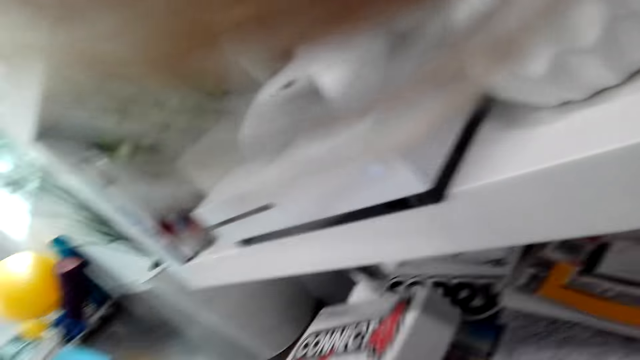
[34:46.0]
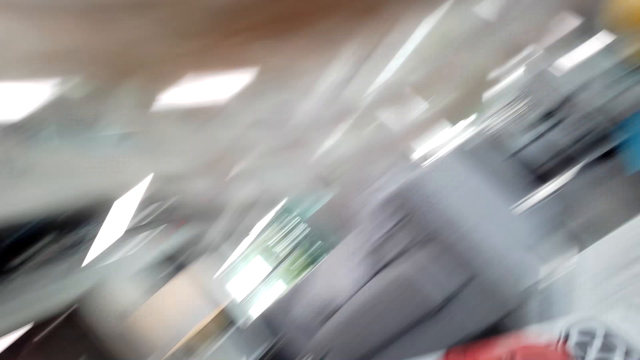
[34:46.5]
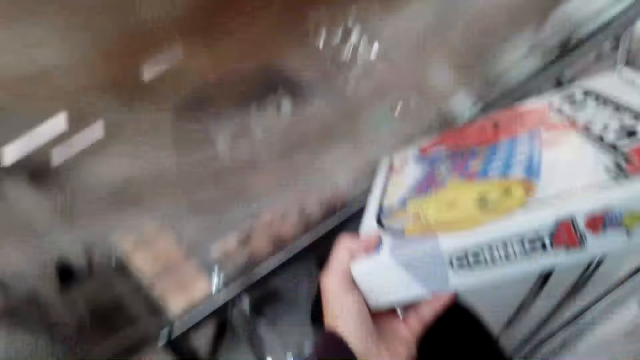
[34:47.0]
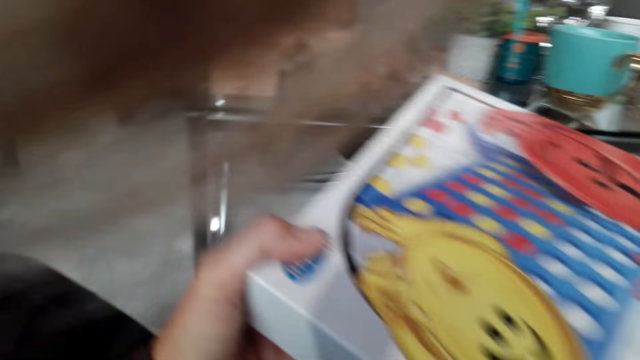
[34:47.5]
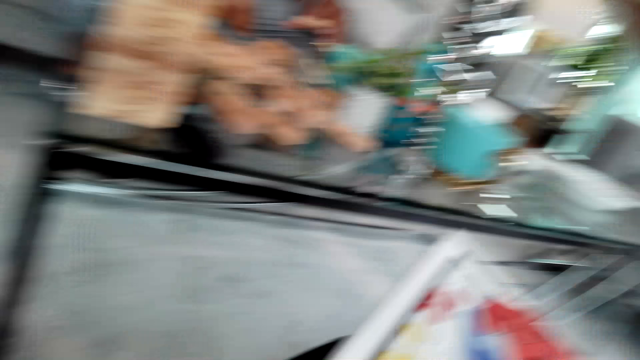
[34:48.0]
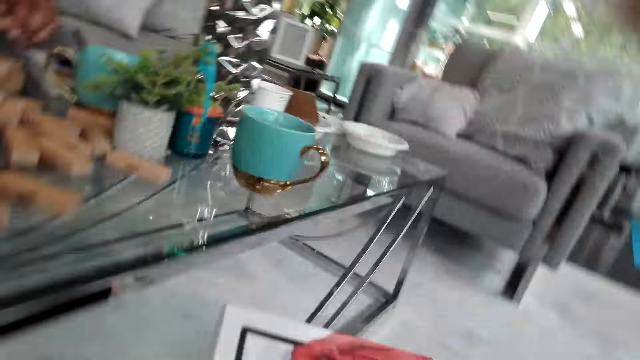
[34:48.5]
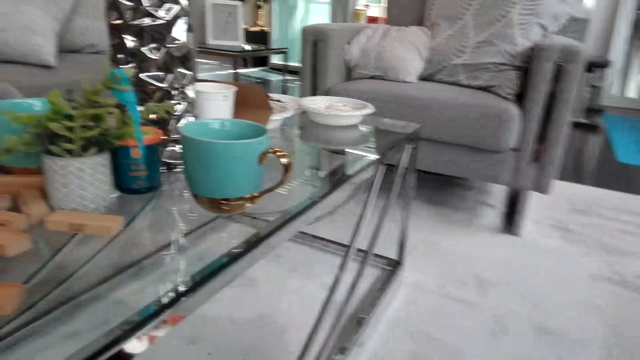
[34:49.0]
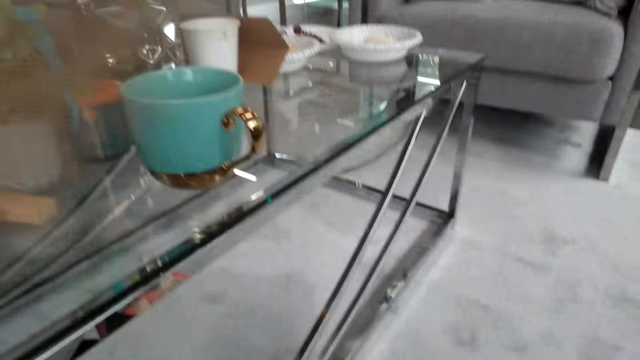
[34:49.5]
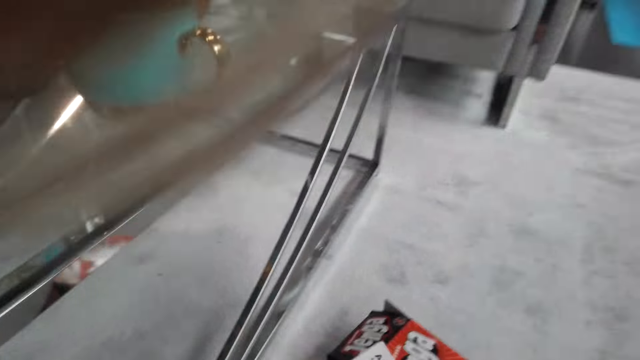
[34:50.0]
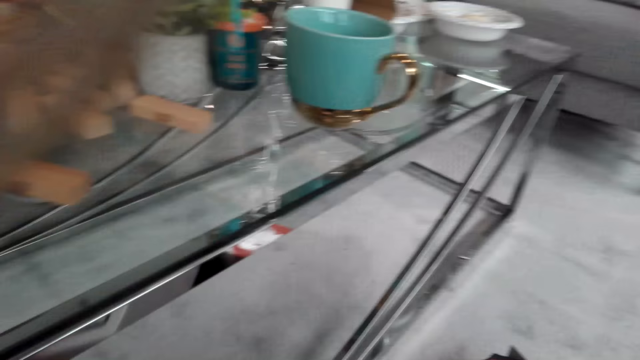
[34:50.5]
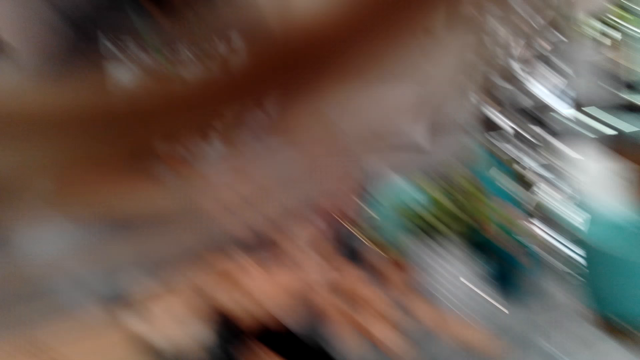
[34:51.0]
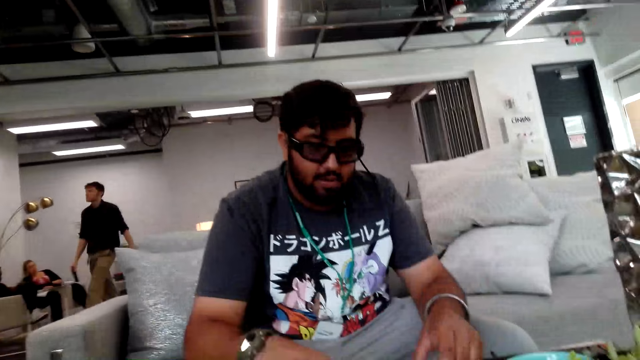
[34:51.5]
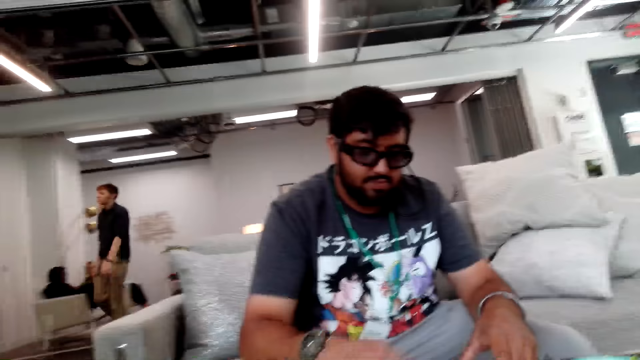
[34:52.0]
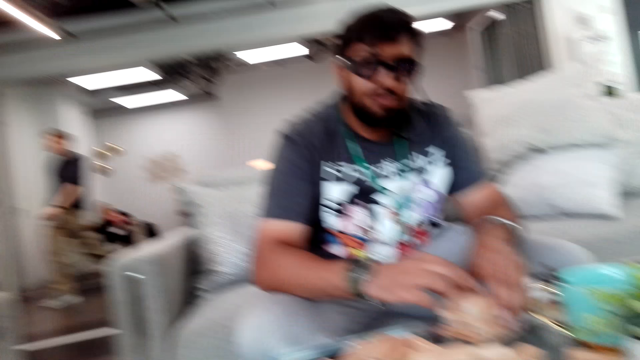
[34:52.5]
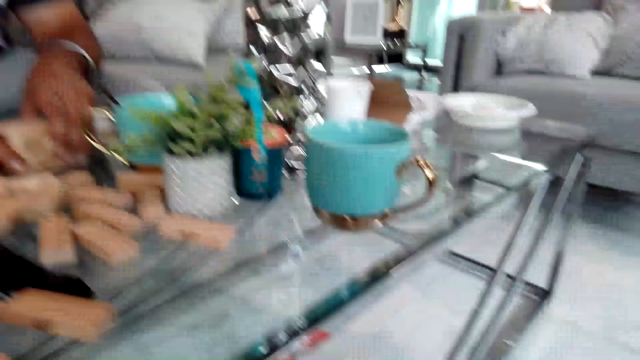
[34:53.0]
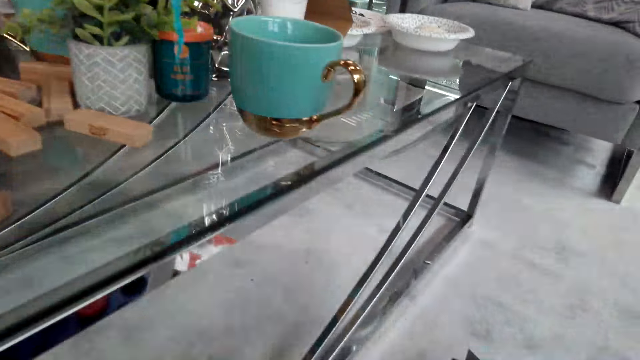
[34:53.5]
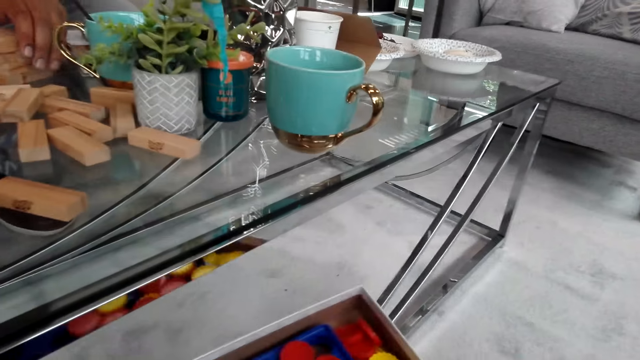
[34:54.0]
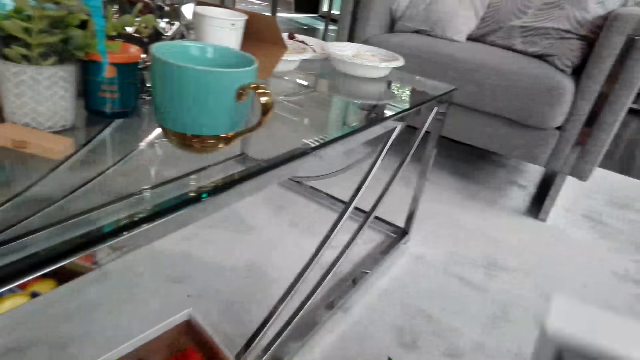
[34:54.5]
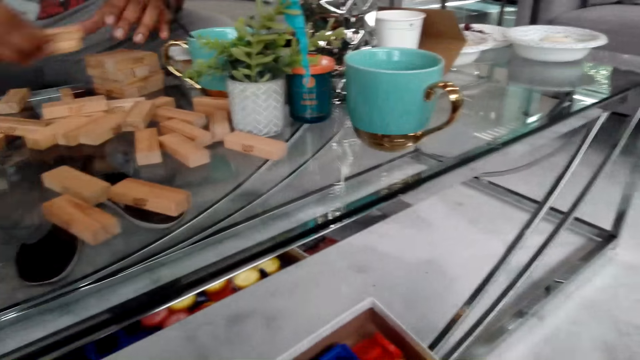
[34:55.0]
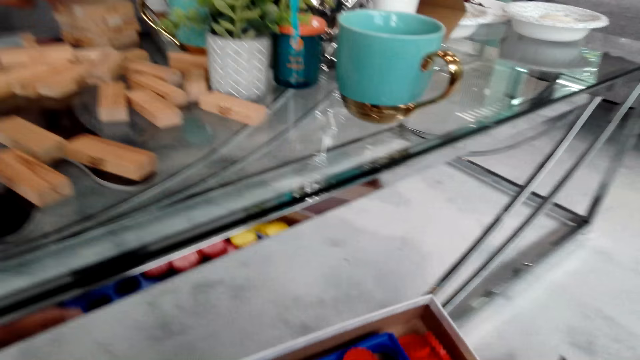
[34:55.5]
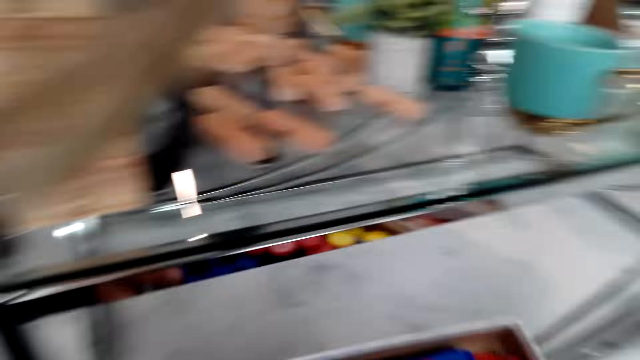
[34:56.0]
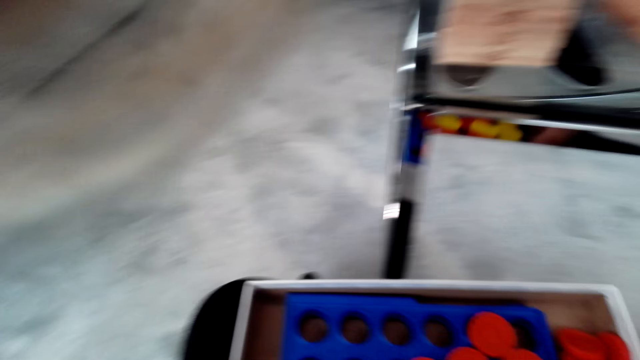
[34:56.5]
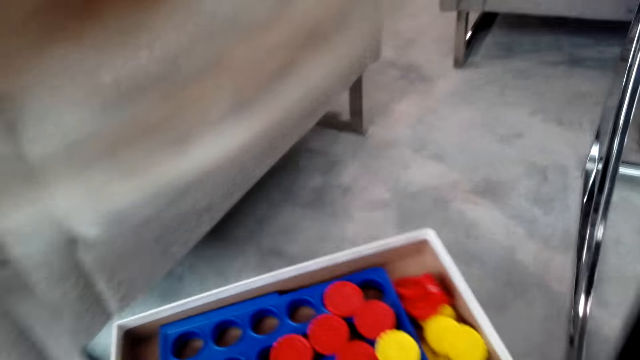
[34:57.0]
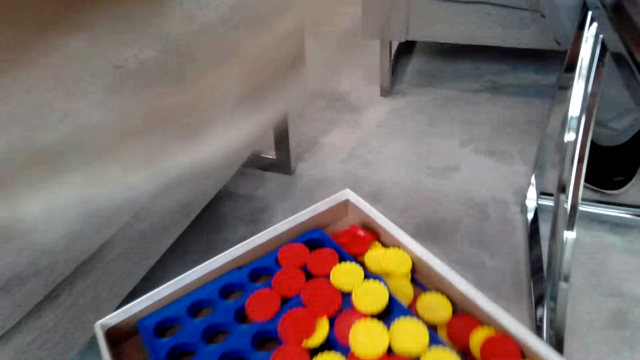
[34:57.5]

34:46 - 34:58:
The camera wearer picks up the Connect Four board game box from the shelf. A man holds the tower blocks on his hands. The camera wearer does something with the box. She holds the box on her left hand.

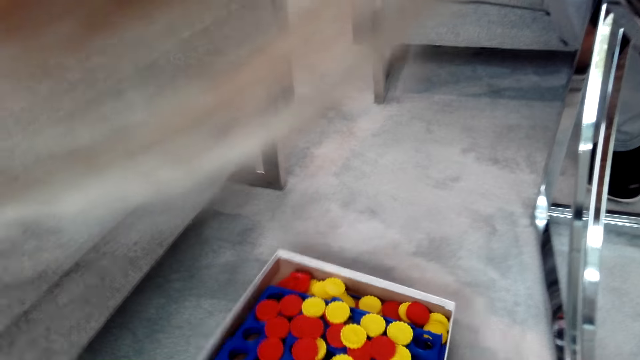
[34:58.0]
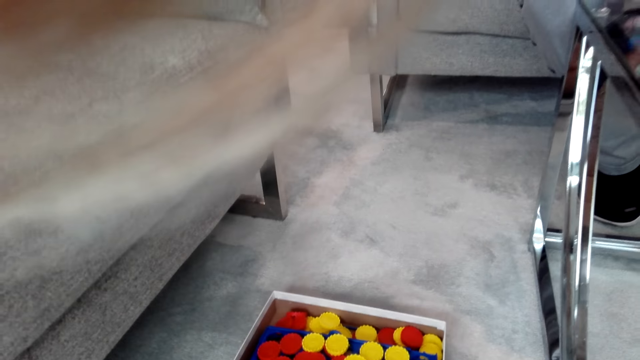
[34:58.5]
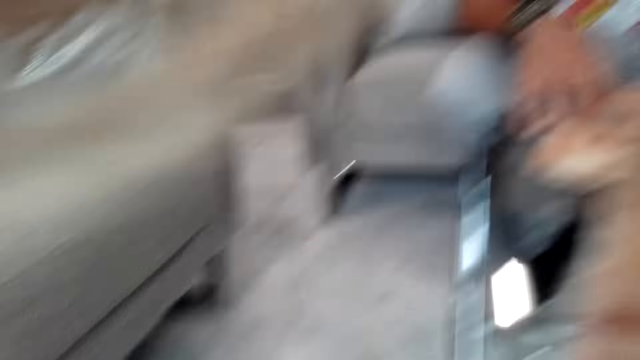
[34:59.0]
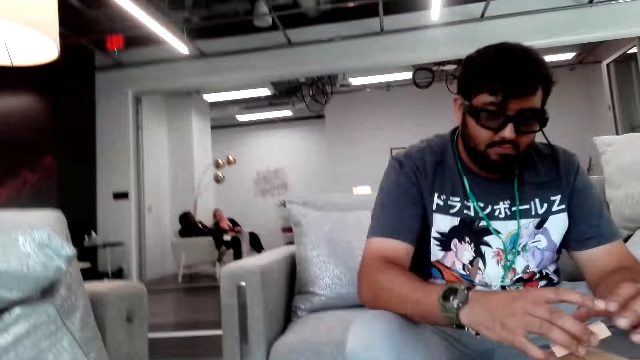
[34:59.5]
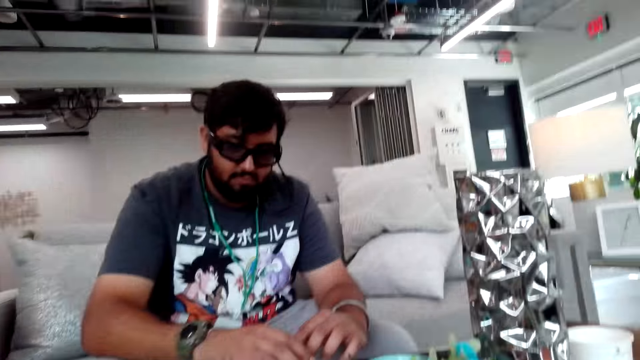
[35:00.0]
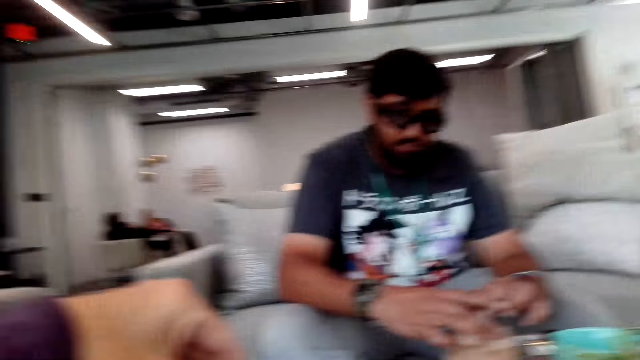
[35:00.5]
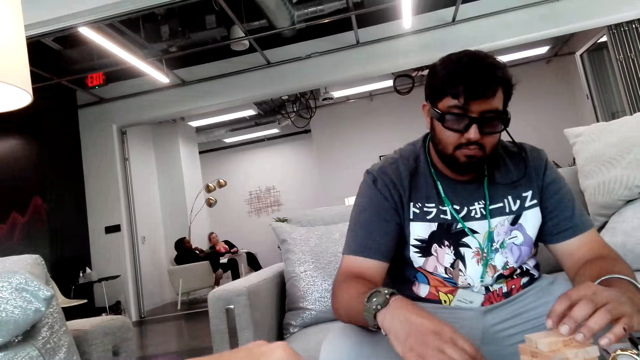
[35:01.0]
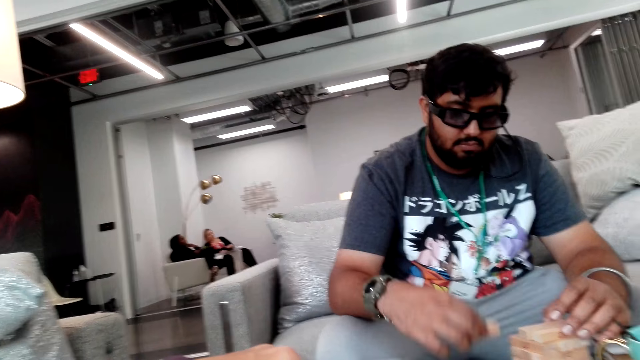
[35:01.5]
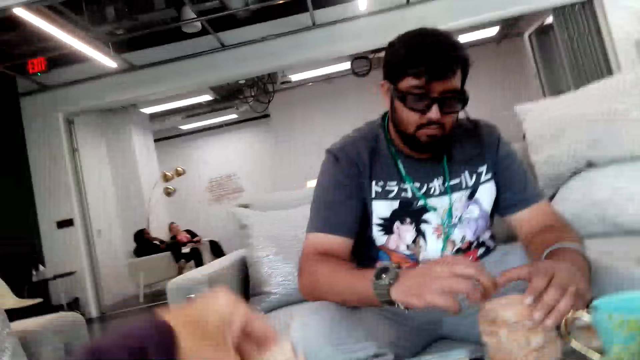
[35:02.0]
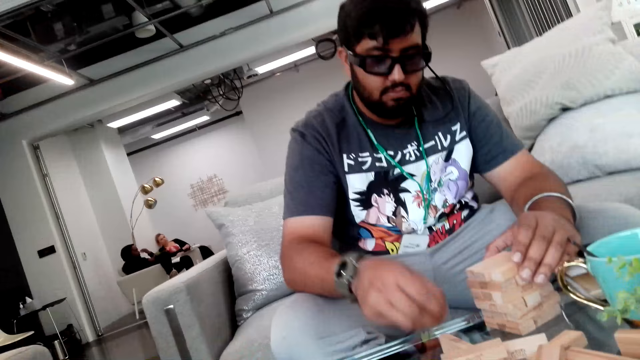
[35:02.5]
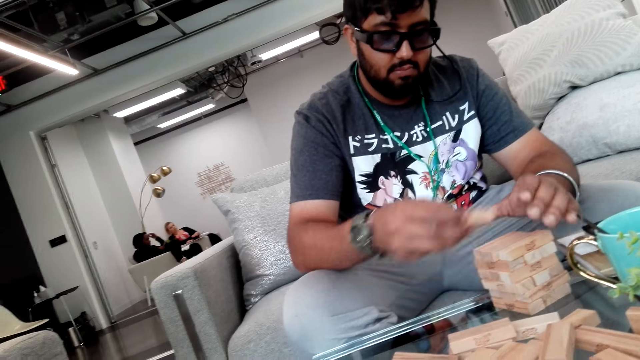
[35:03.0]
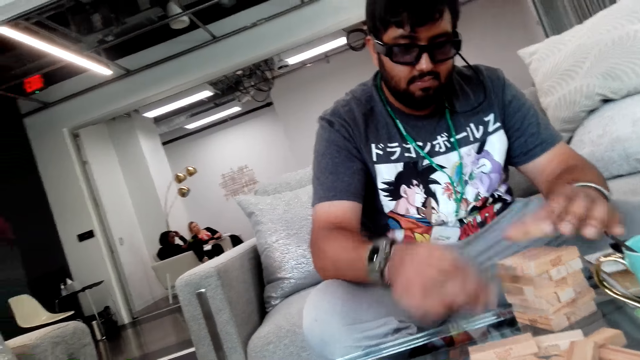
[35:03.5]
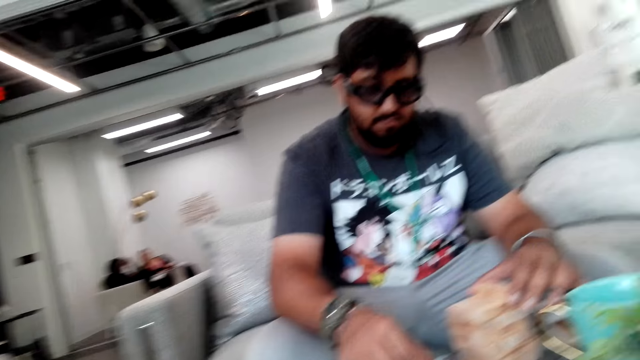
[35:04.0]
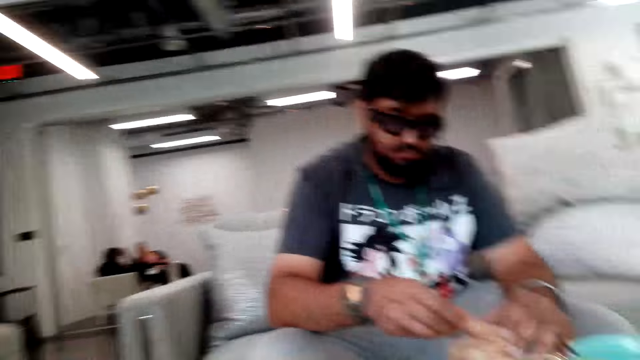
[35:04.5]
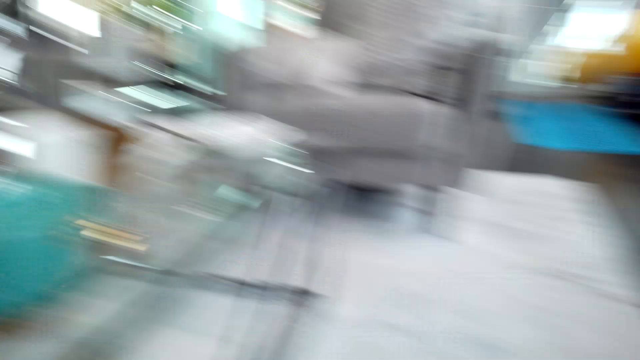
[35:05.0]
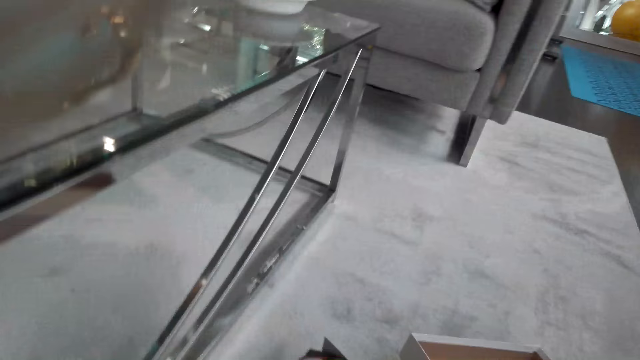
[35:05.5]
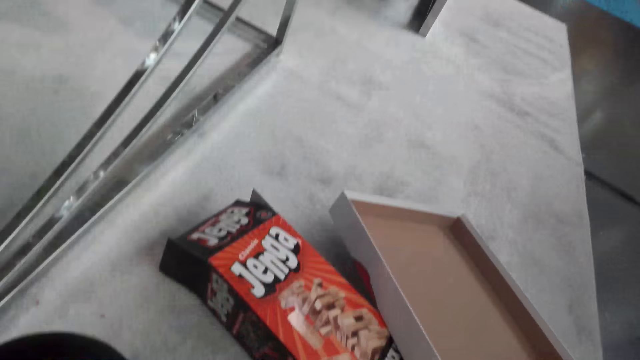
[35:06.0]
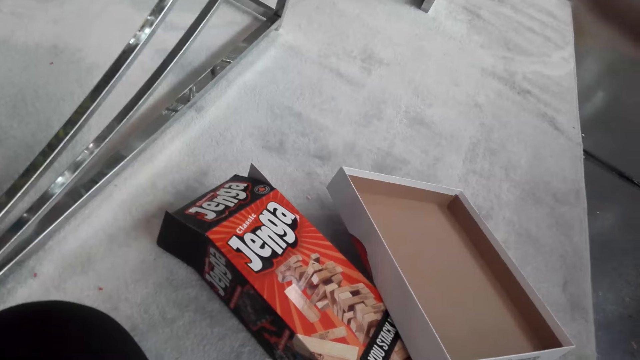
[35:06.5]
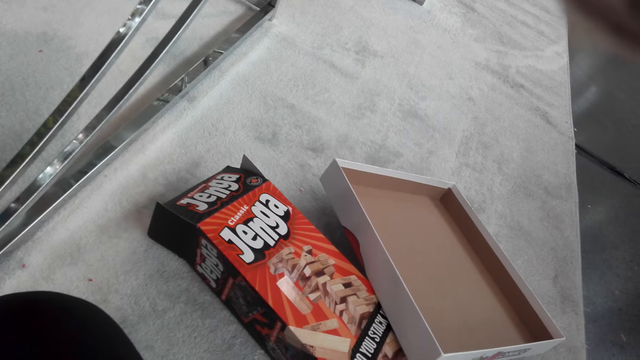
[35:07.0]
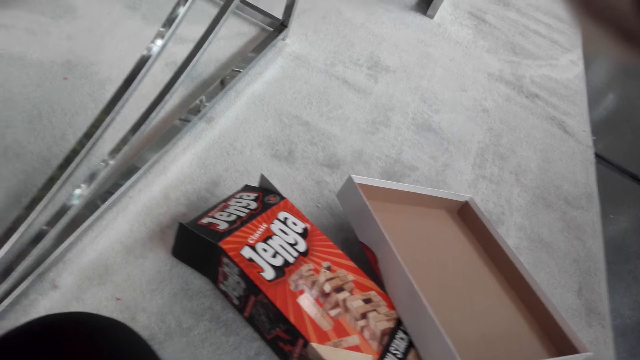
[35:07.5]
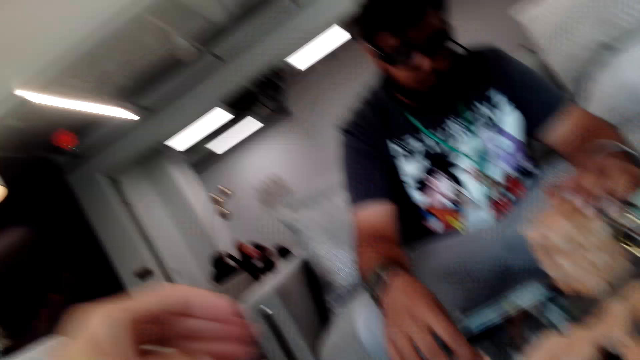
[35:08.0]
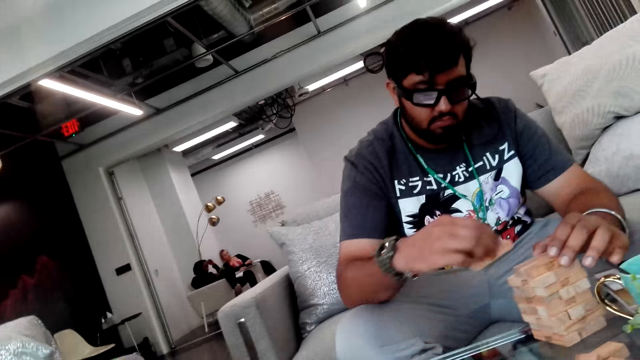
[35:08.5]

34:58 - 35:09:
The camera wearer carries a box of board game chips and places the box on the floor. A man picks up a block from the table and holds the block with both hands. The camera wearer does something. The man places the block on the tower. The man arranges the tower blocks on the table. The camera wearer looks around the house. The man picks up a block from the table.
